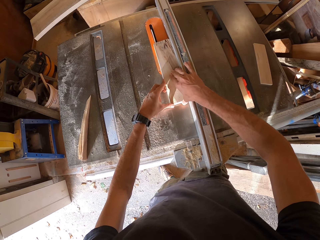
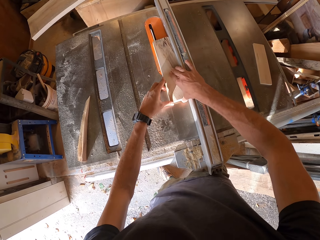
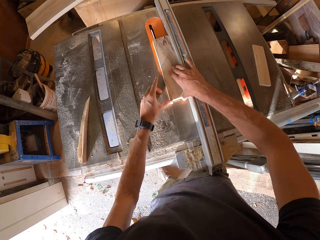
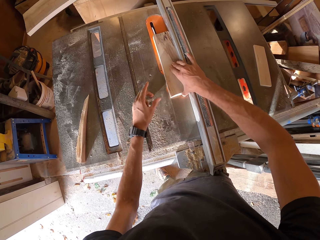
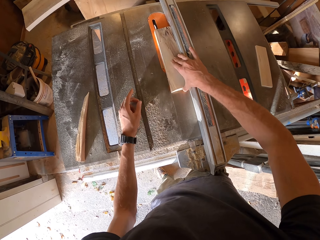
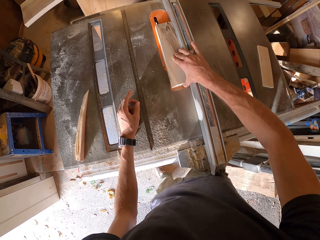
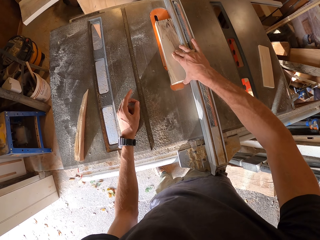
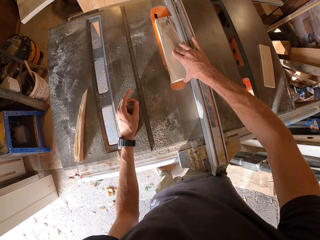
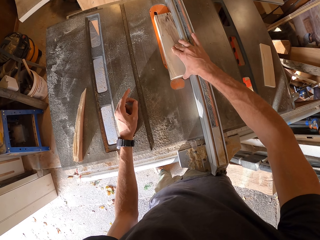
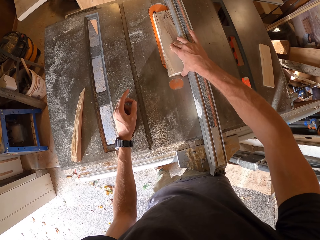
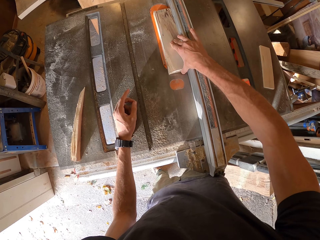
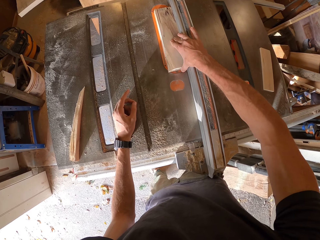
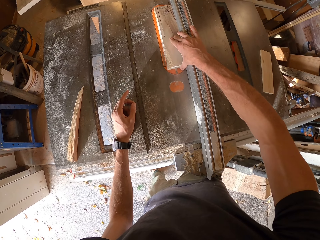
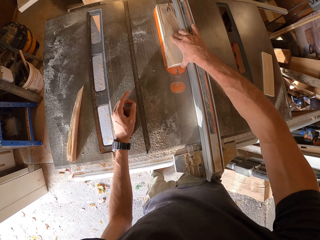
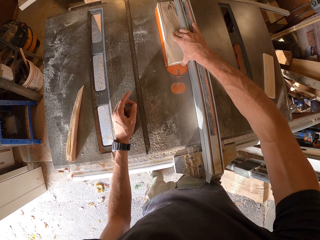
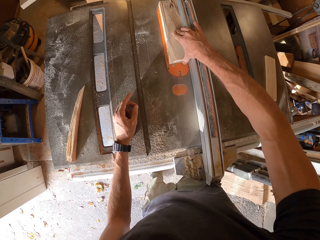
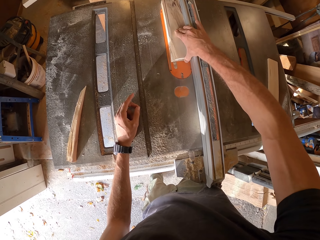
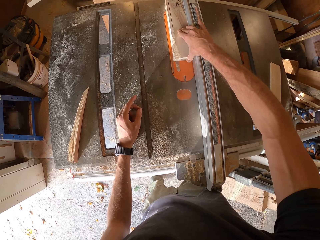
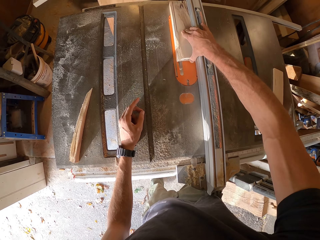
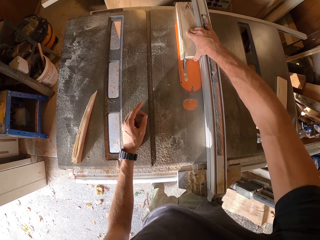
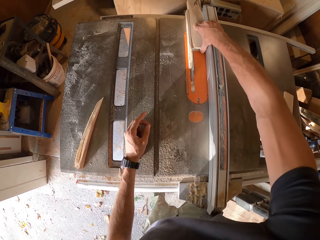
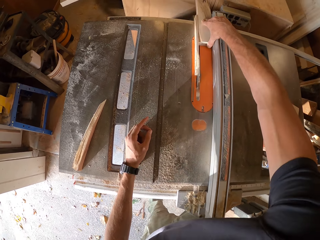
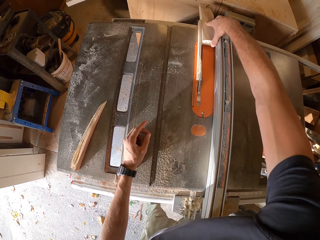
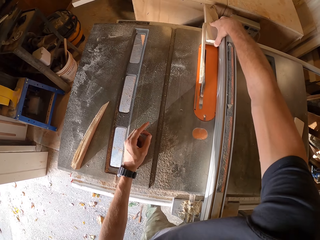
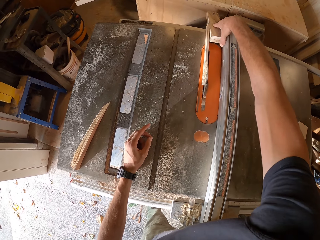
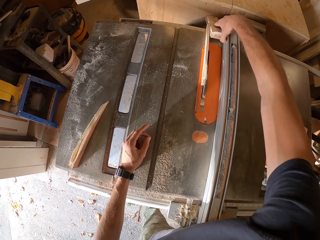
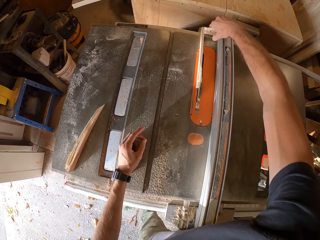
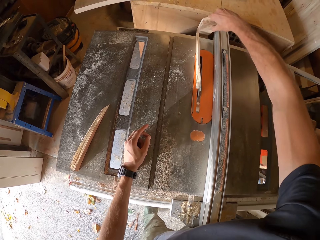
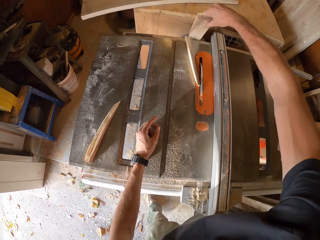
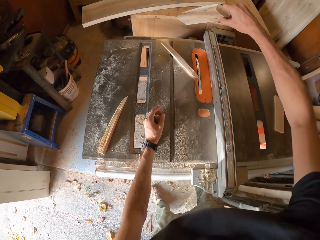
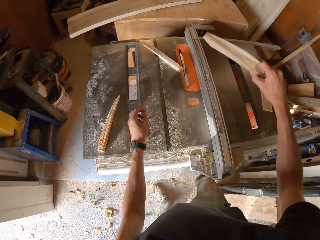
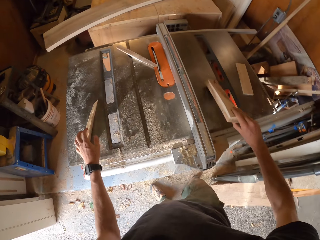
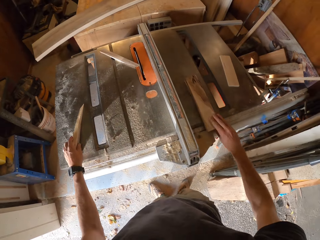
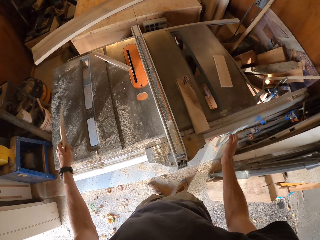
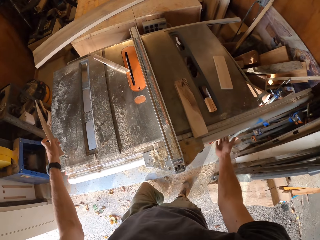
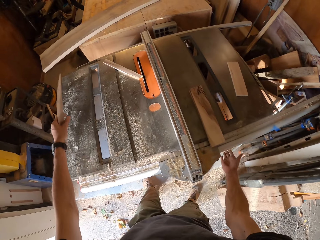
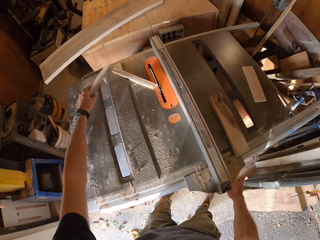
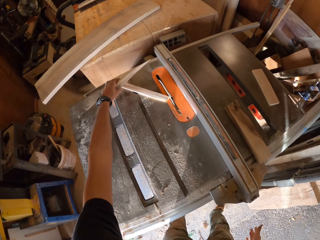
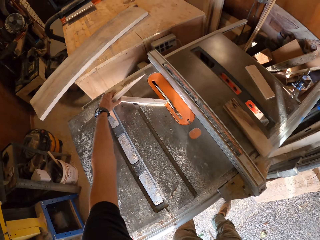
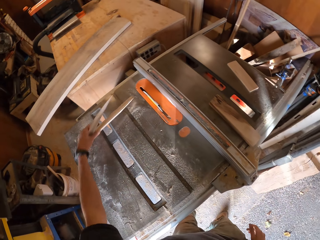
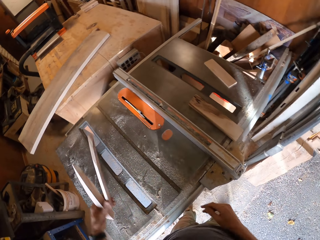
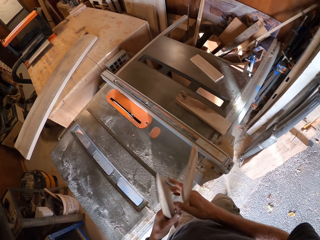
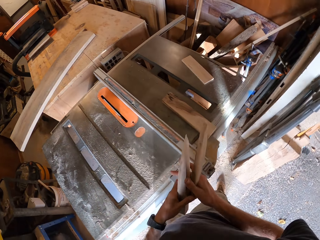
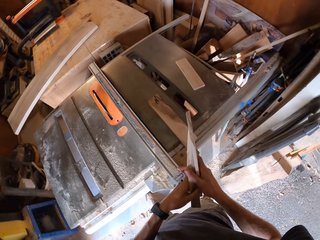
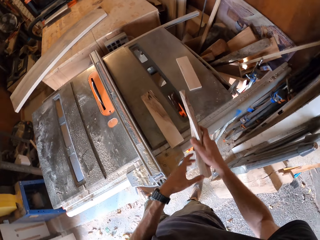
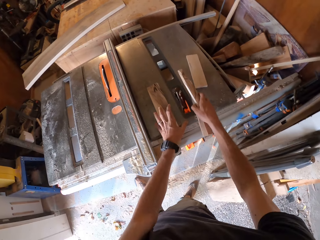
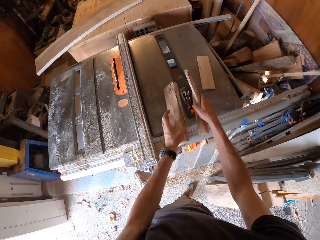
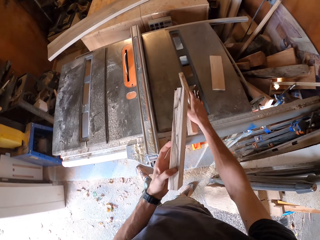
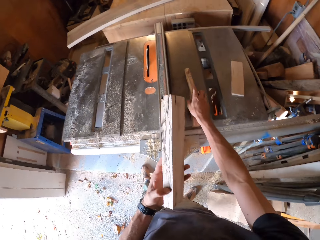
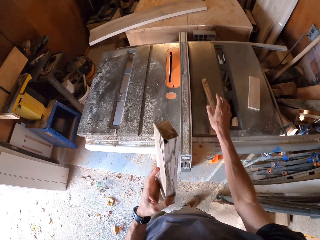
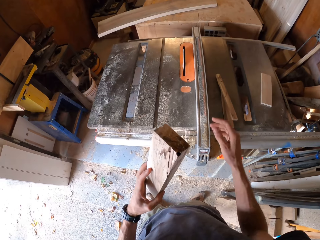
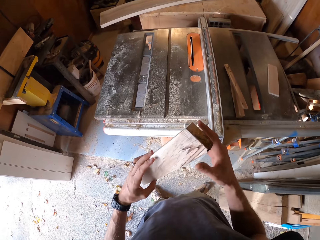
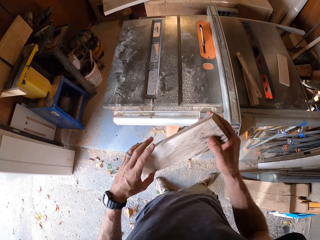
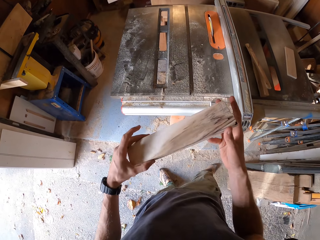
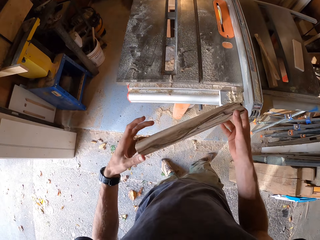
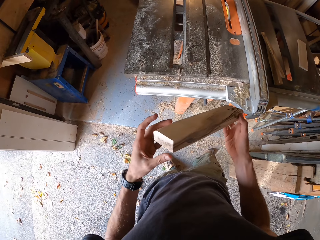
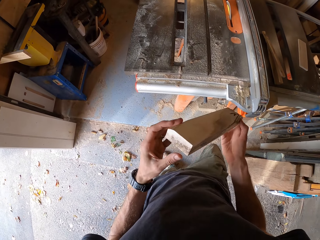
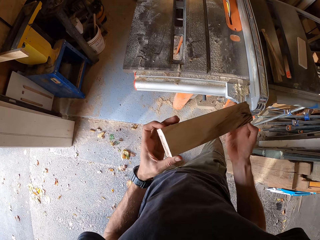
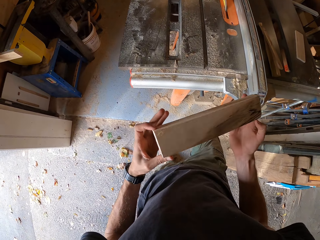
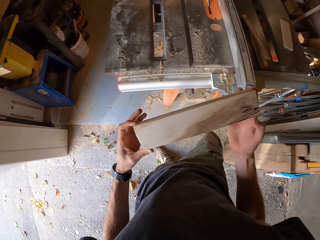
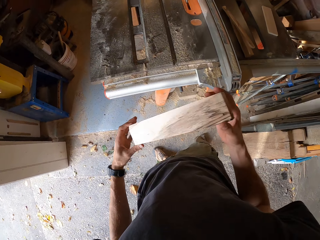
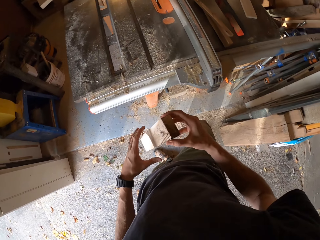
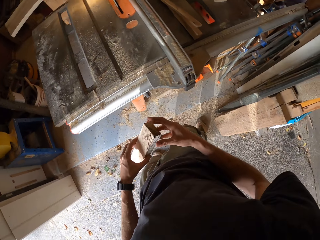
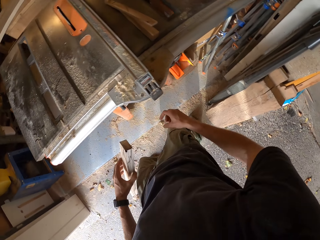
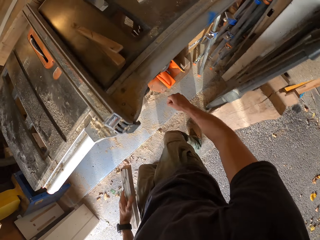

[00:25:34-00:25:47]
The camera wearer holds the piece of wood in his right hand. He places the piece of wood by the side of the table saw. He picks the pieces of wood on the table saw with his left hand. He touches a part of the table saw with his right hand. He moves the pieces of wood in his left hand. He picks the other piece of wood on the table saw with his left hand. He drops the pieces of wood on the side of the table saw. He moves the piece of wood in his hands. He samples the wood.

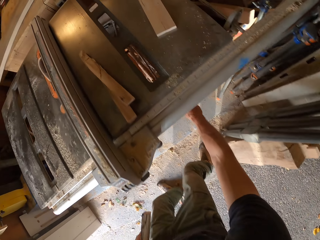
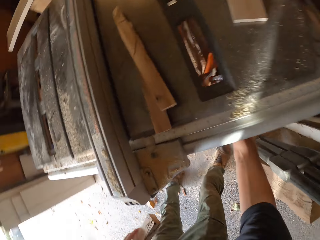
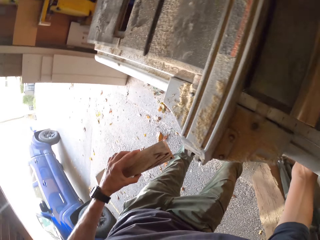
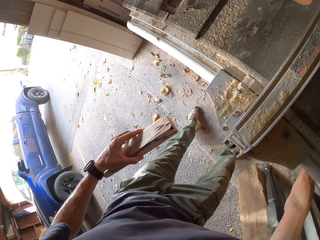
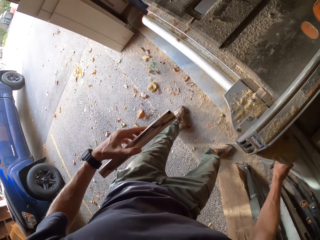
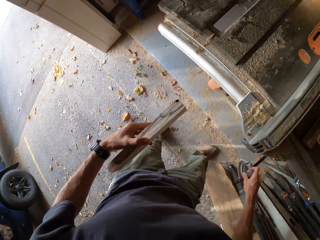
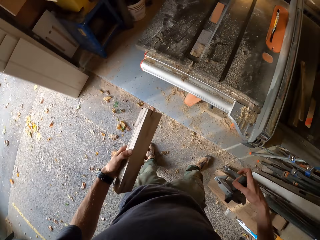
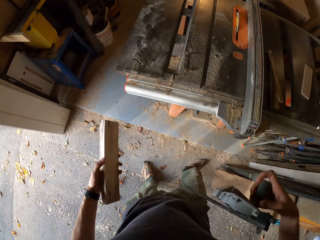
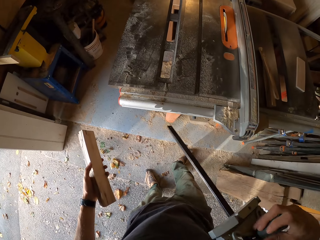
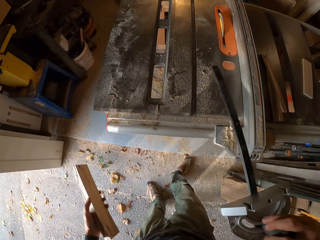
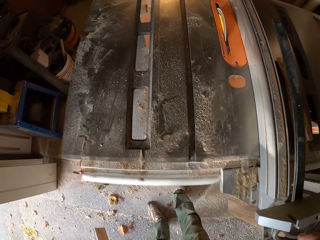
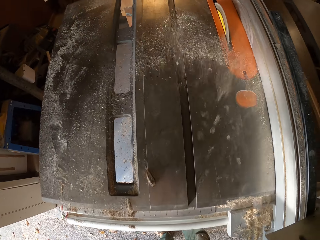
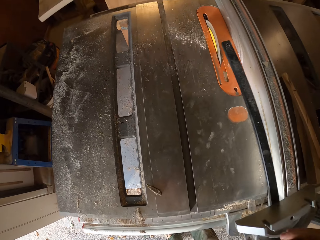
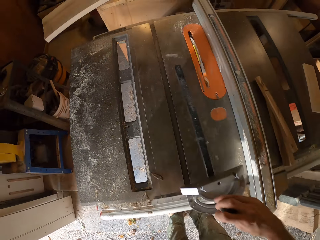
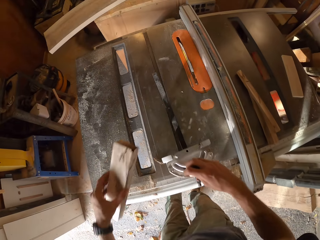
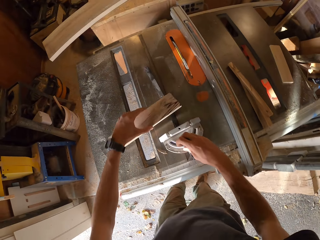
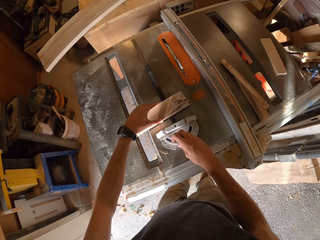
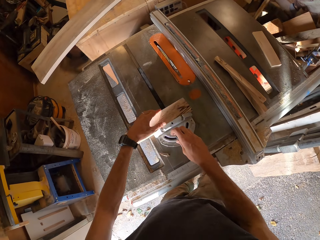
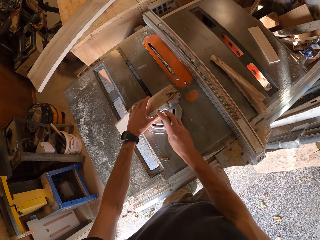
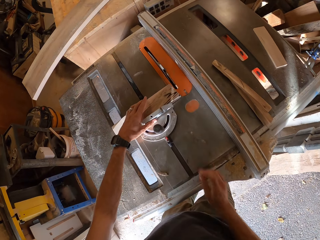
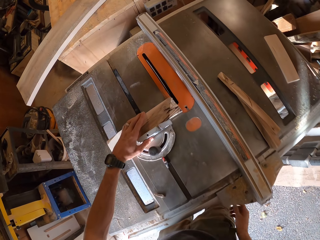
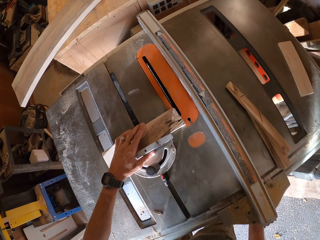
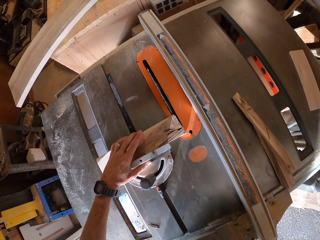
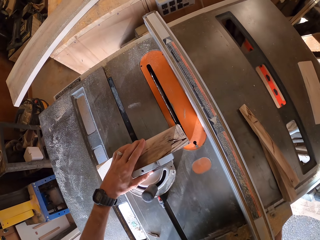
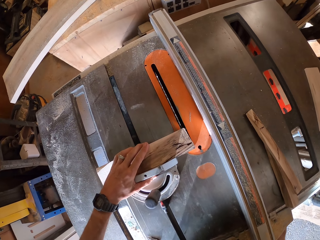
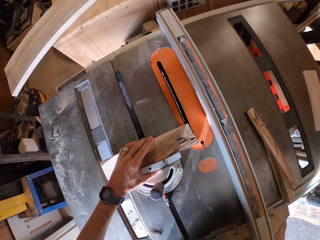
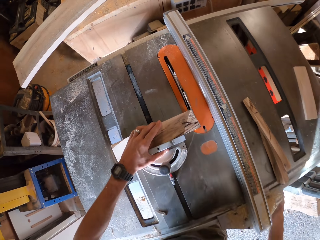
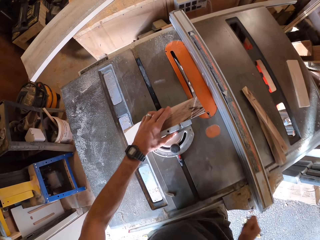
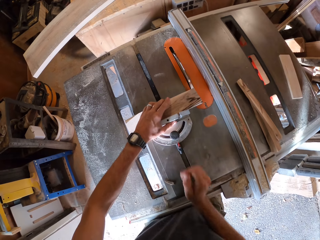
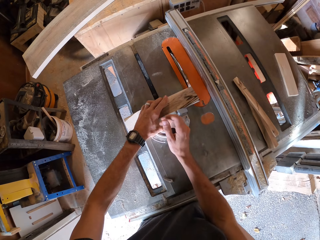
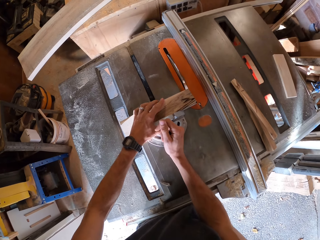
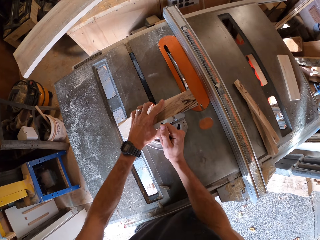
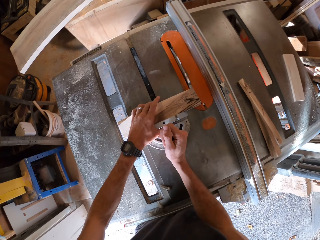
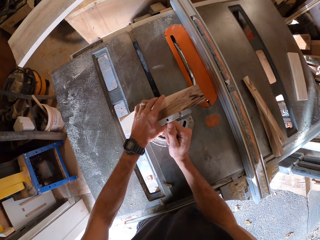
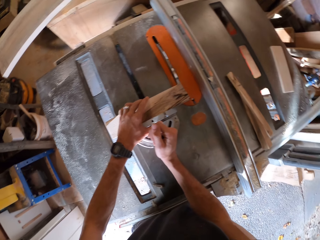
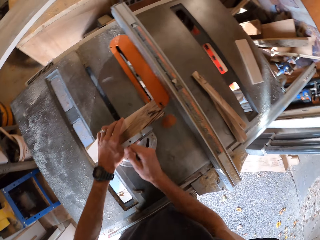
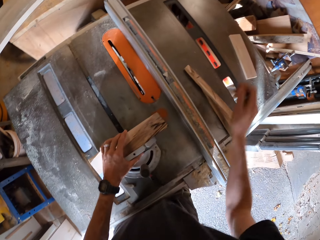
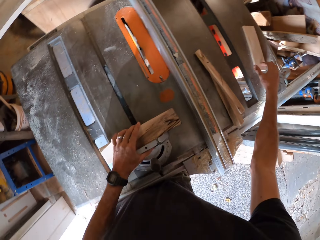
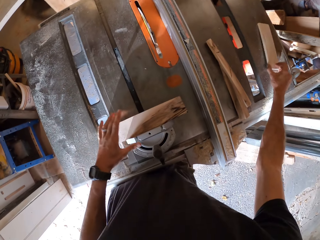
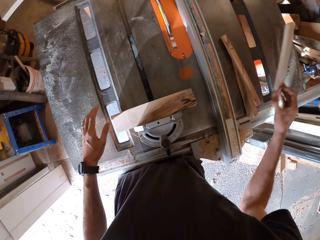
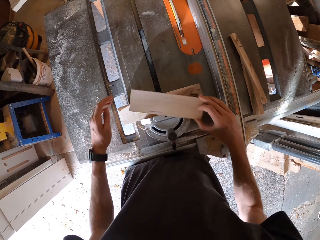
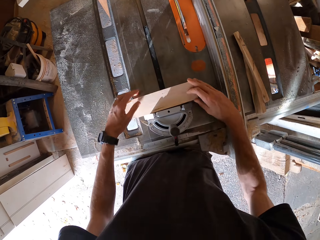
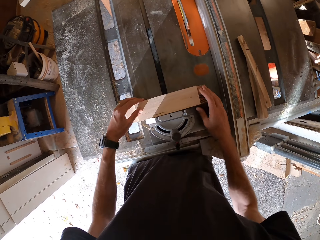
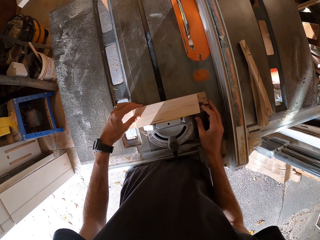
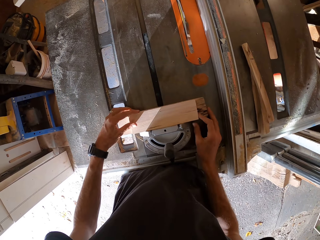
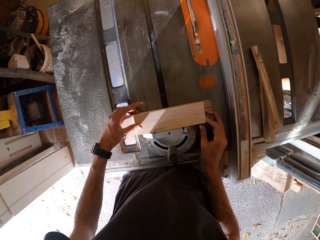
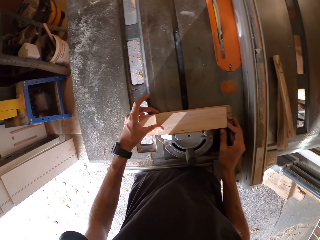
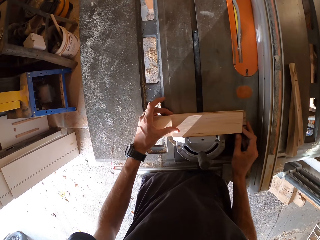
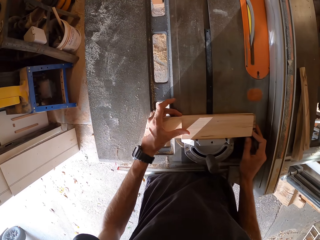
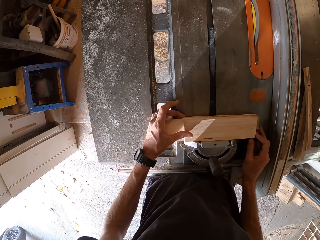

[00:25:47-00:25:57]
The camera wearer picks a meter gauge or clamp under the table saw with his right hand. He blows the dust on the table saw. He places the meter gauge on the table saw. He places the piece of wood in his left hand on the meter gauge. He places his right hand on the meter gauge. He picks the piece of wood by the side of the table saw machine with his right hand. He places the piece of wood on the meter gauge, on top of the other wood.
